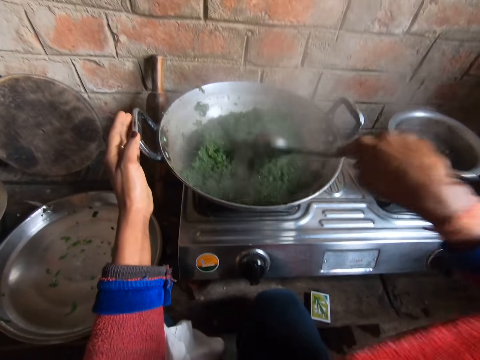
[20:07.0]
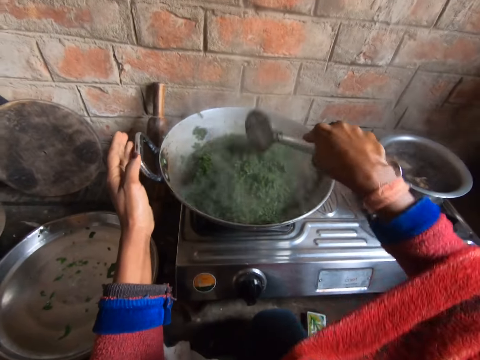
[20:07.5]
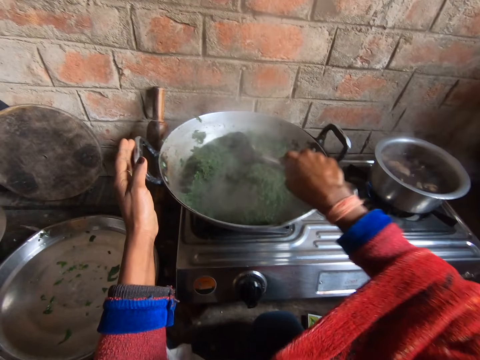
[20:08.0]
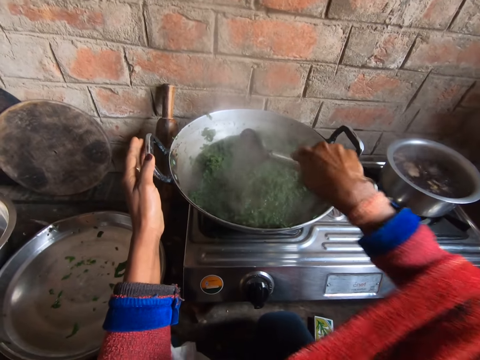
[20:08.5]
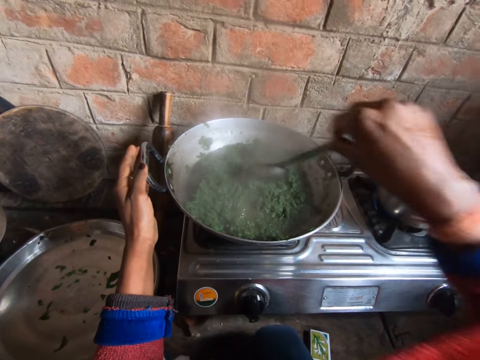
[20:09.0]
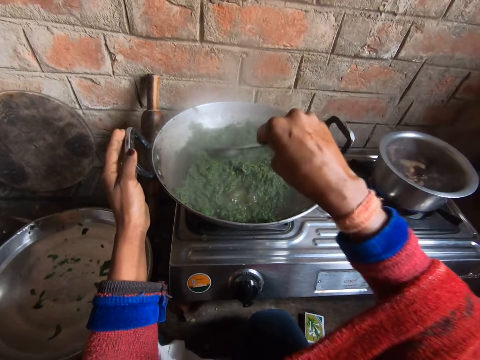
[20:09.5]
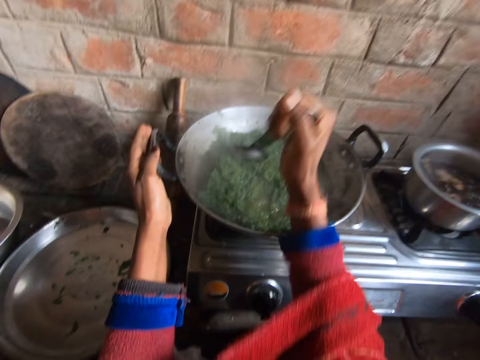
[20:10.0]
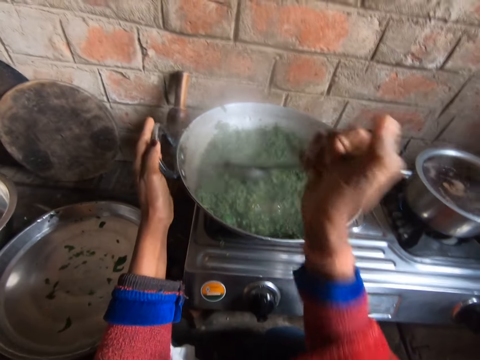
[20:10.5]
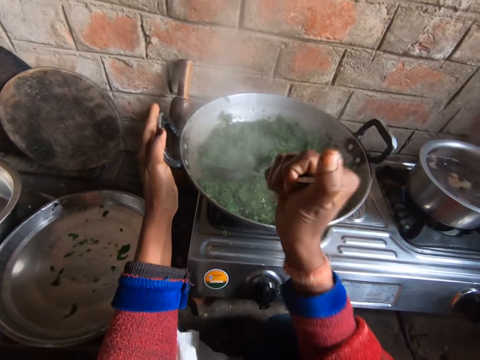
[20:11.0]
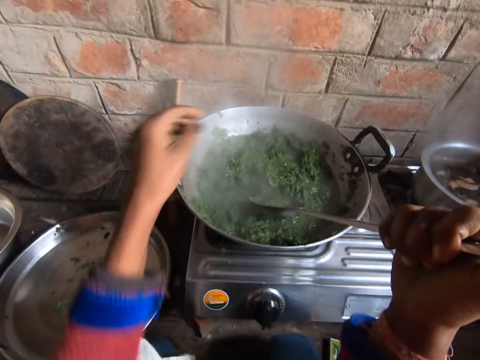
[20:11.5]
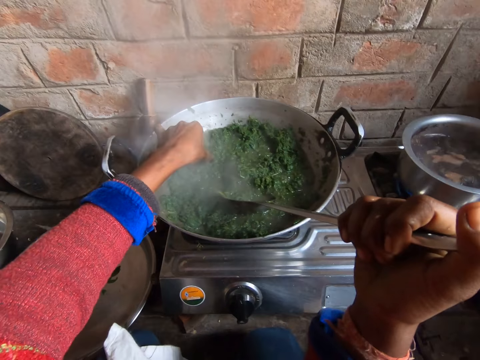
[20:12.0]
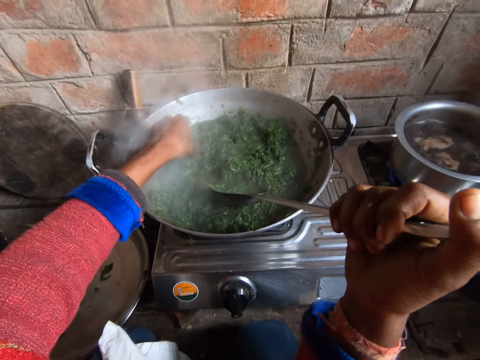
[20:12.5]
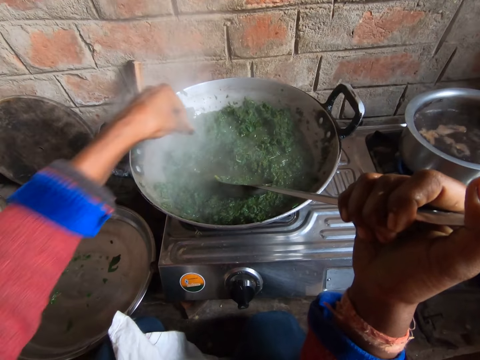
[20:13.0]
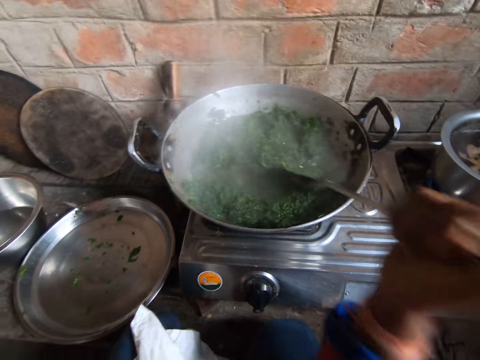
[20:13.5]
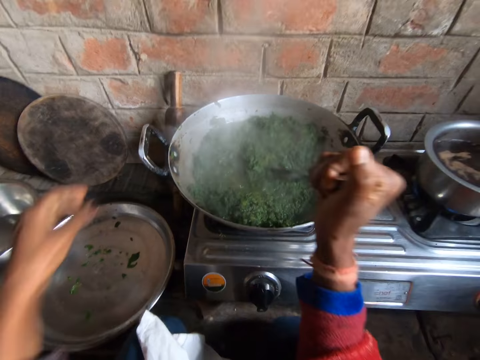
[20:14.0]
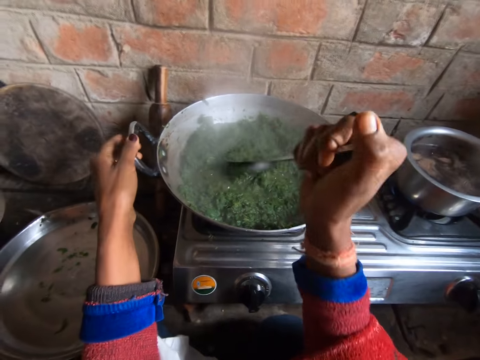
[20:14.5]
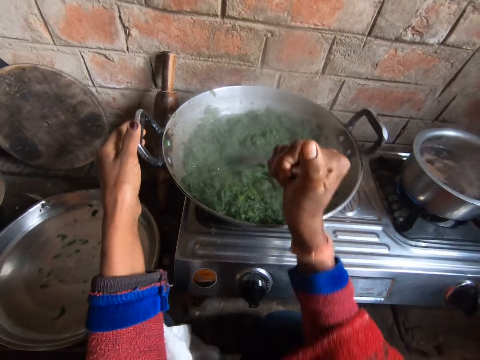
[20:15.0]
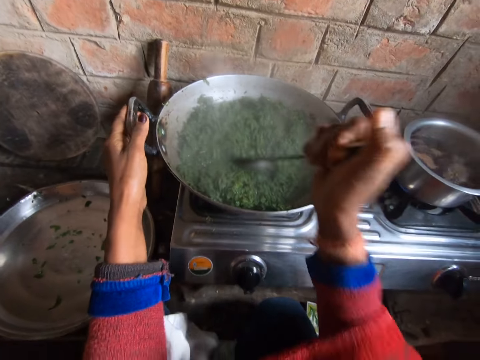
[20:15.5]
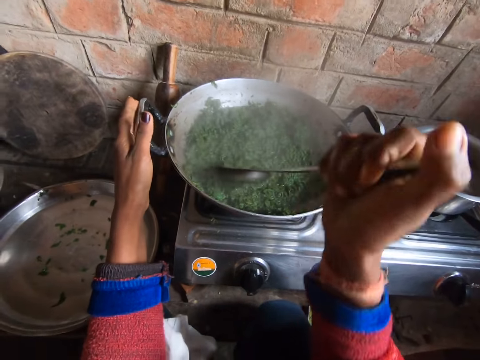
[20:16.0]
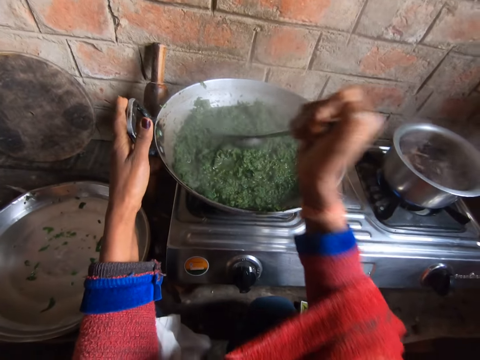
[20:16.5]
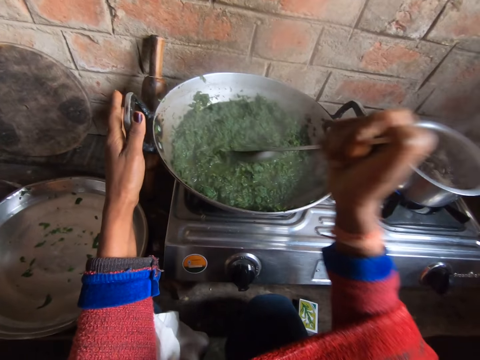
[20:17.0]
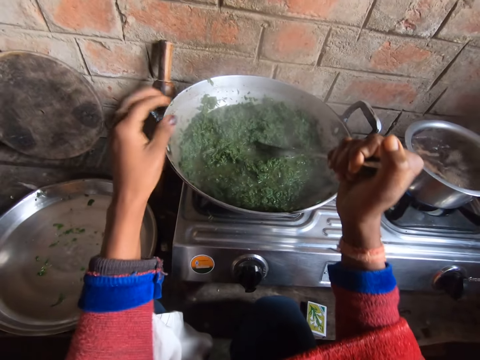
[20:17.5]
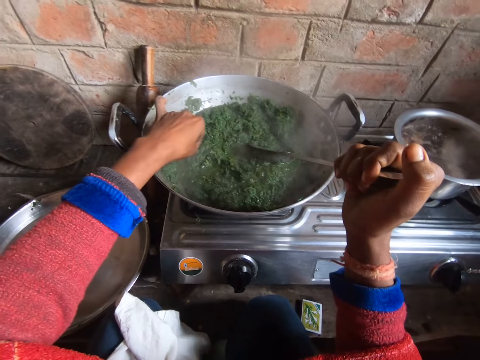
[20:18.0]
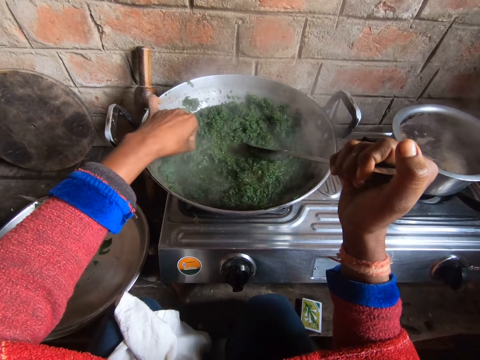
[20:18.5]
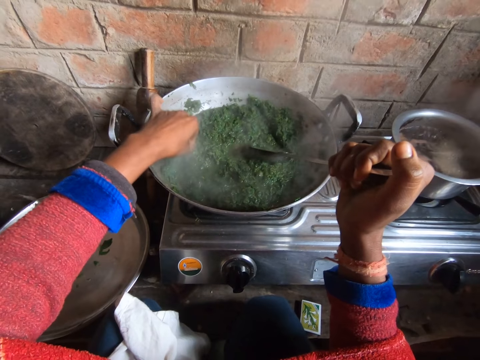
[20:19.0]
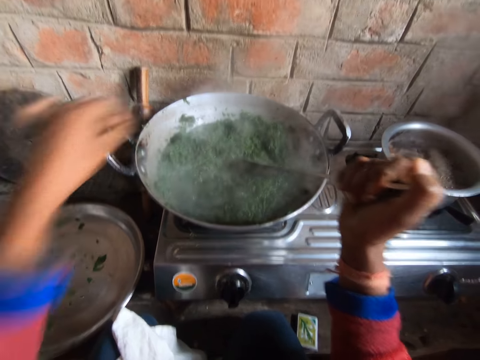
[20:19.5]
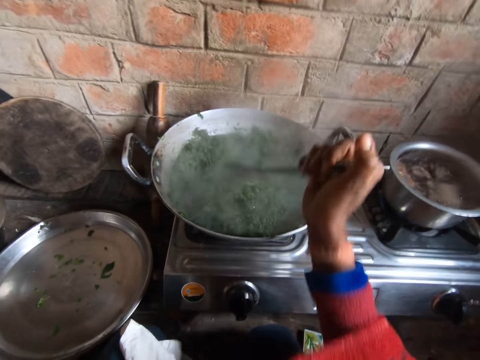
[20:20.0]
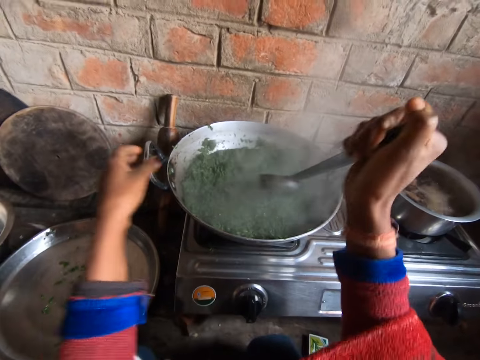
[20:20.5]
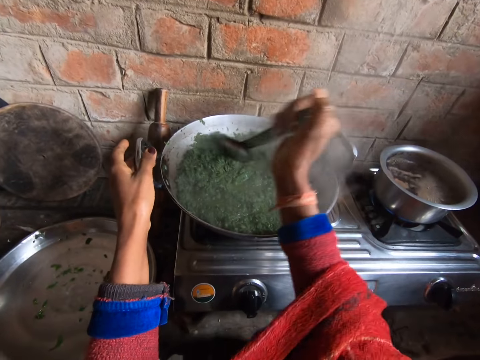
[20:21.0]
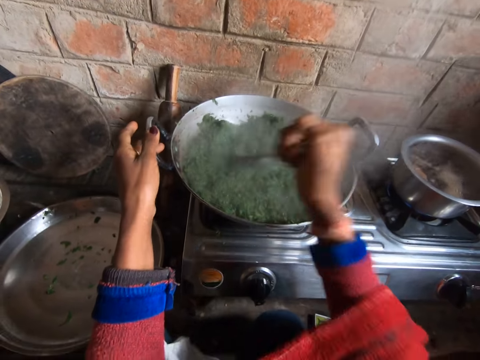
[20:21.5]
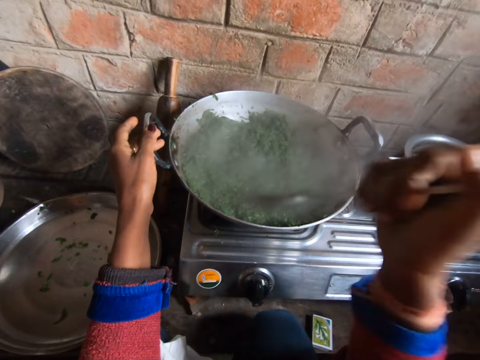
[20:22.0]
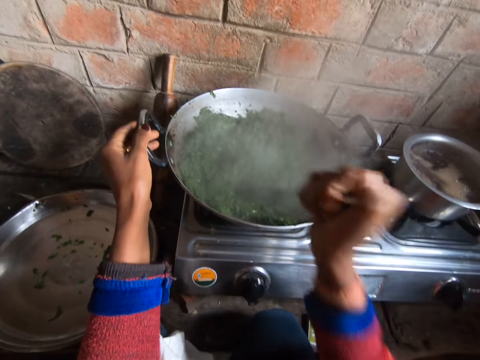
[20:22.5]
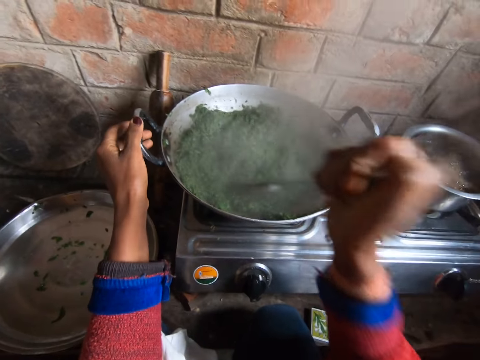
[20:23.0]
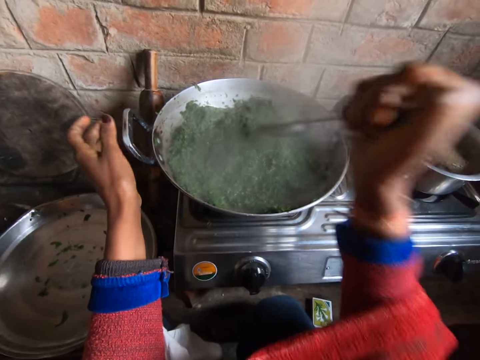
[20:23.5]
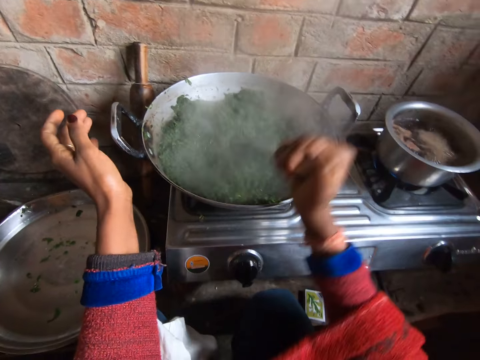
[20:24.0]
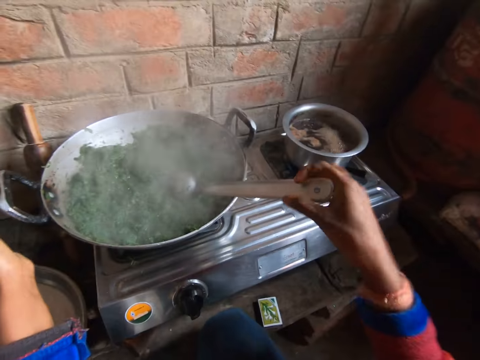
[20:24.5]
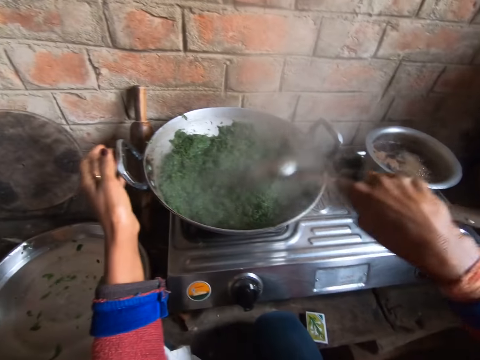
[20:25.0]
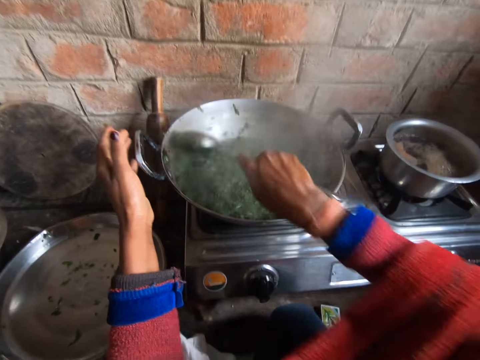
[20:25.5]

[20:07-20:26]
The camera wearer puts her hand in the pot. She takes out something from the vegetables. She stirs the pot with the spoon. She puts her hand in the pot, removes another object from the pan, and stirs the pot with the spoon.

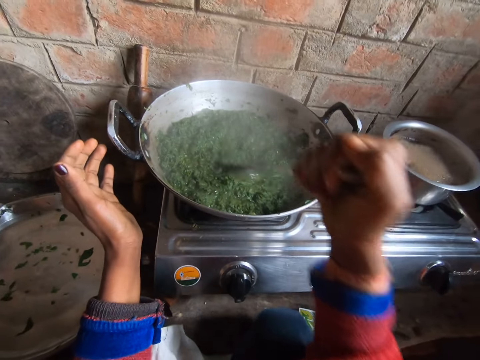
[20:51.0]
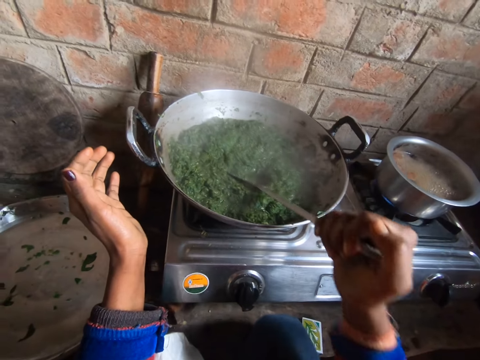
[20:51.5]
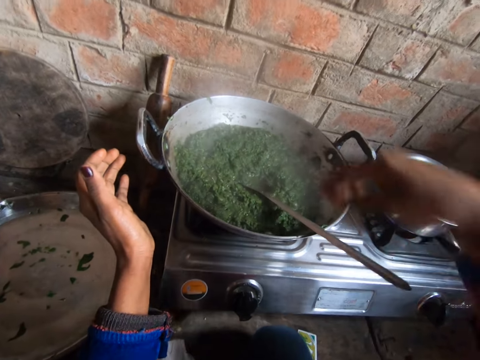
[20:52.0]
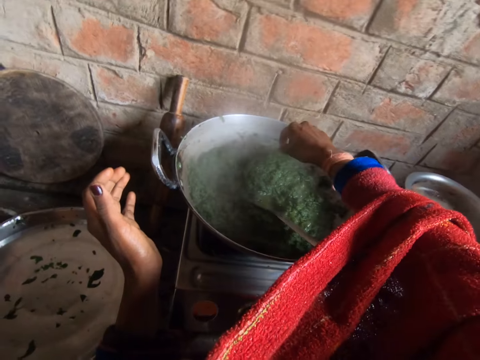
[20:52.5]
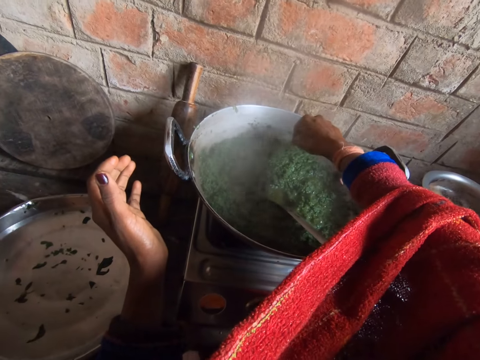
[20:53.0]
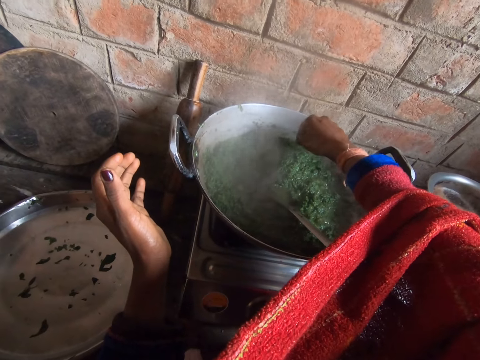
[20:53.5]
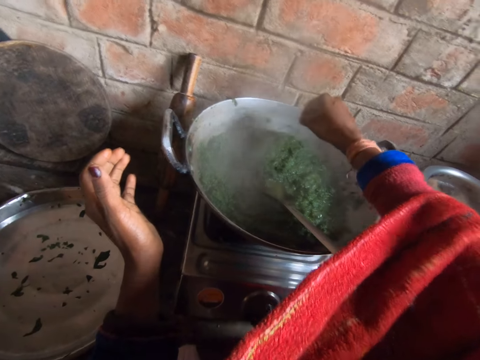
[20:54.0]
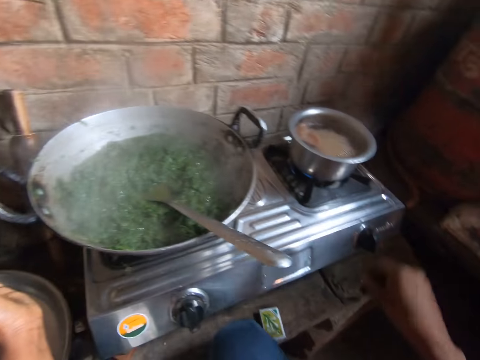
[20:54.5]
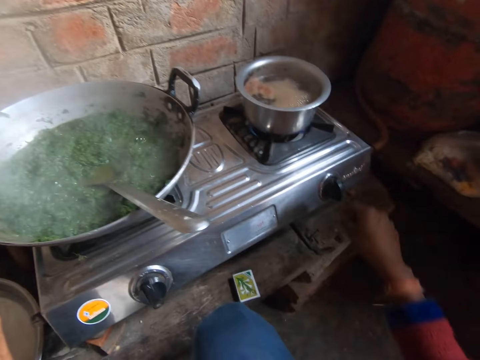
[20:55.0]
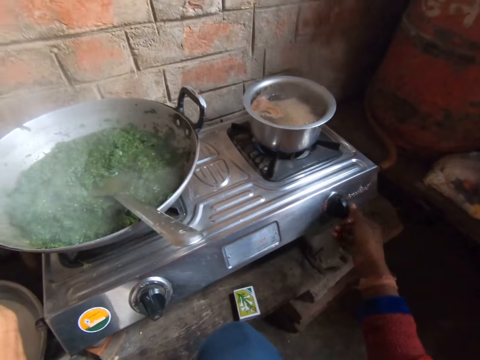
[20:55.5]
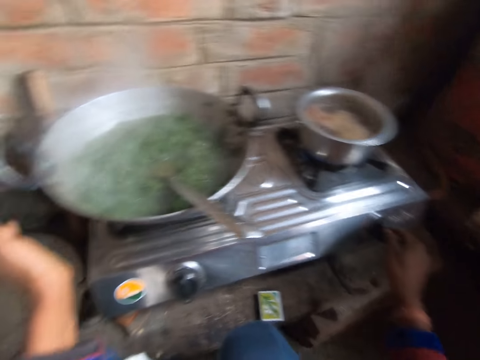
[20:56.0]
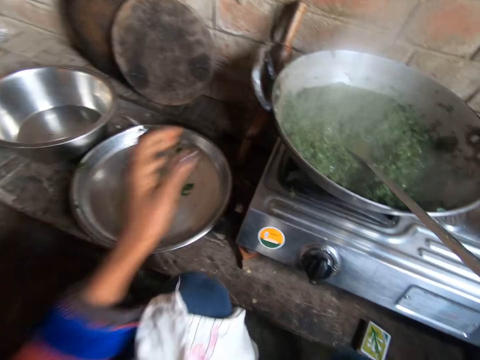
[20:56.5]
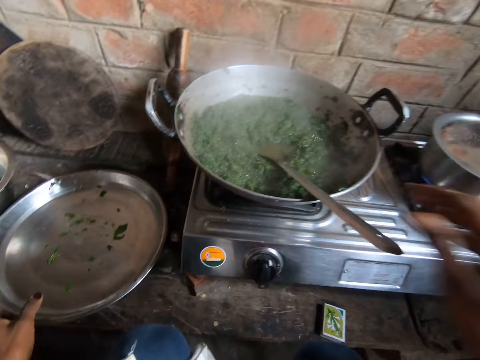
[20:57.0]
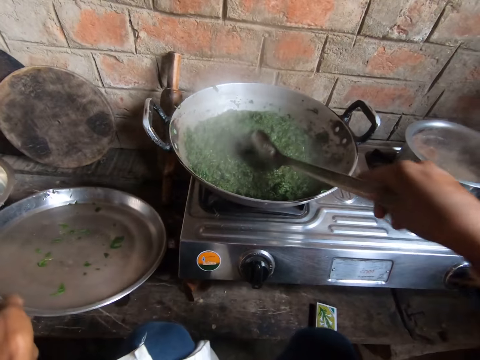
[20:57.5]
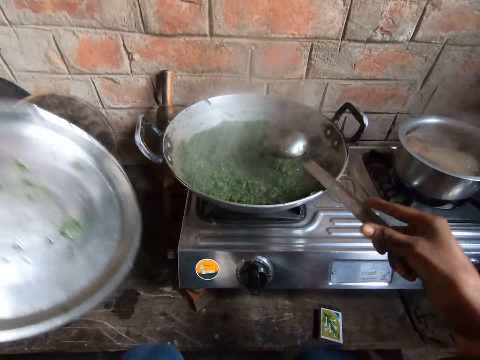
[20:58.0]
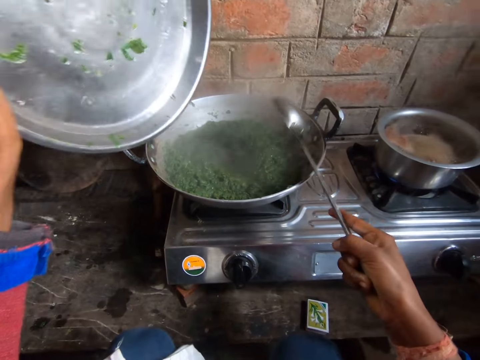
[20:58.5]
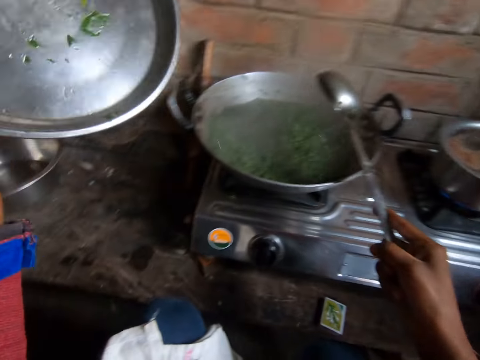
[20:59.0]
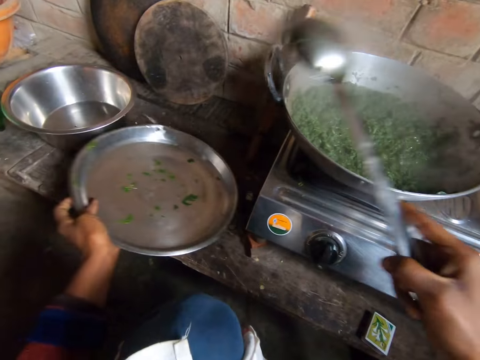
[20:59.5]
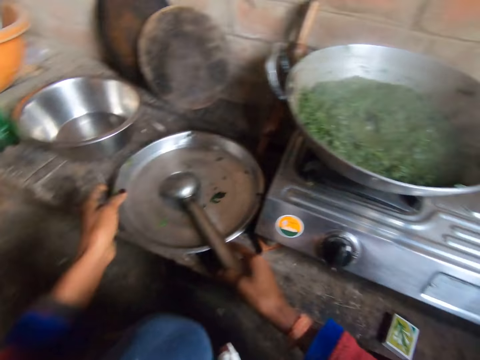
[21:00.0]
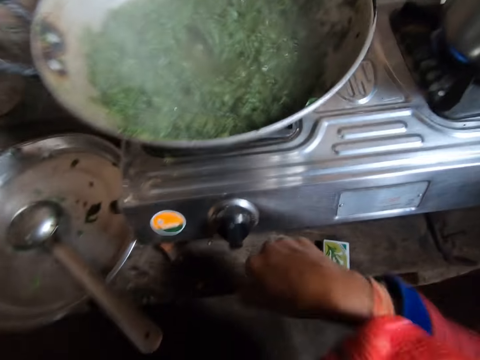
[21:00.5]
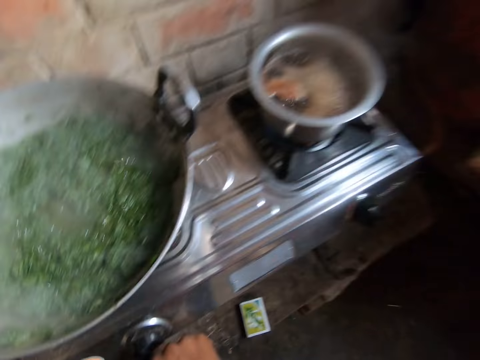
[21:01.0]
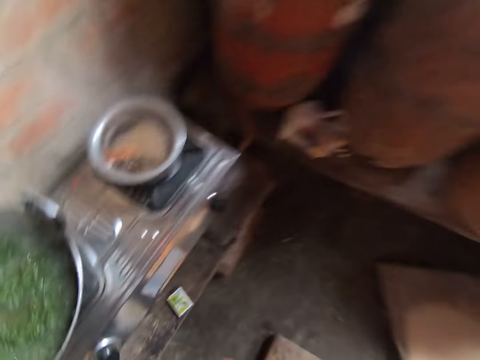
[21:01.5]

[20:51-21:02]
The camera wearer puts her hand in the pot. She takes out something from the vegetables. She turns the cooker control. She lifts the lid. She takes the metal tray from the floor, takes the spoon from the pot, and swings the serving spoon. She drops the metal tray on the floor. She puts the serving spoon and the lid on the table. She drops the spoon on the metal tray. She turns the cooker control.
